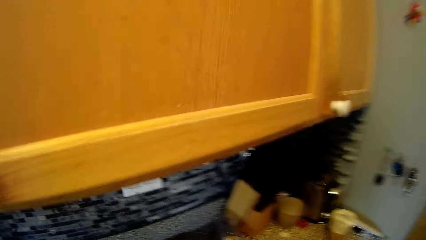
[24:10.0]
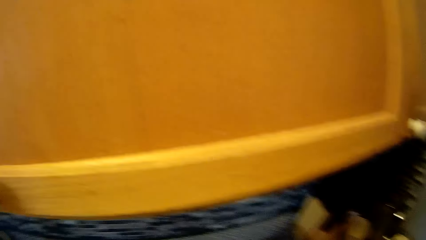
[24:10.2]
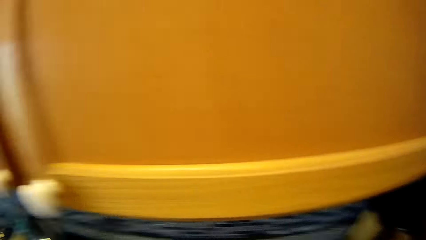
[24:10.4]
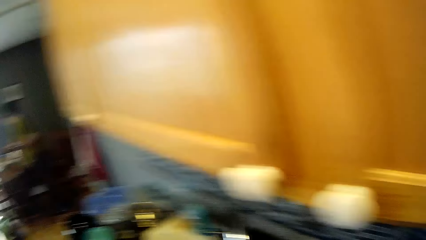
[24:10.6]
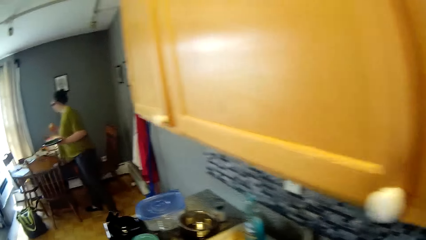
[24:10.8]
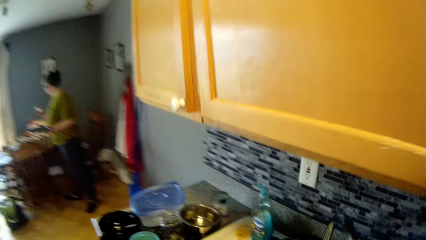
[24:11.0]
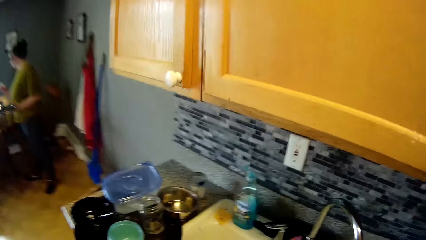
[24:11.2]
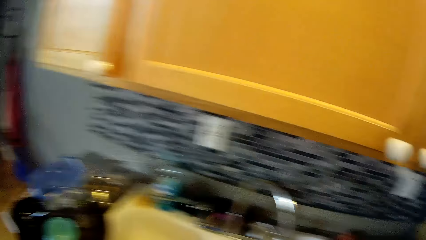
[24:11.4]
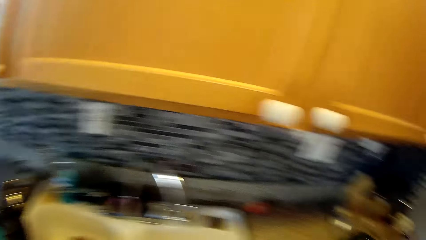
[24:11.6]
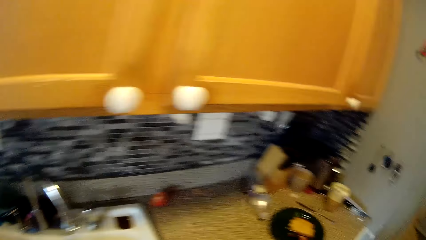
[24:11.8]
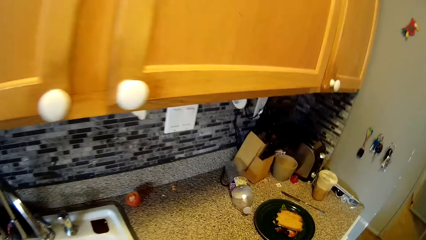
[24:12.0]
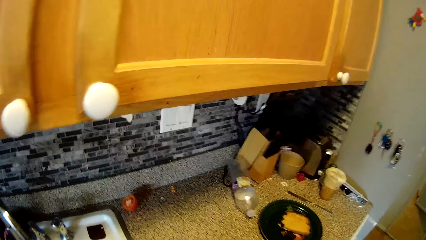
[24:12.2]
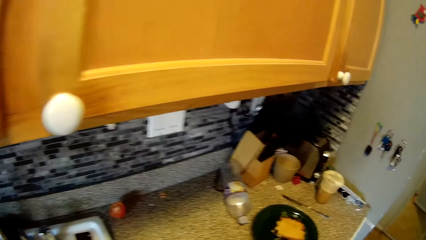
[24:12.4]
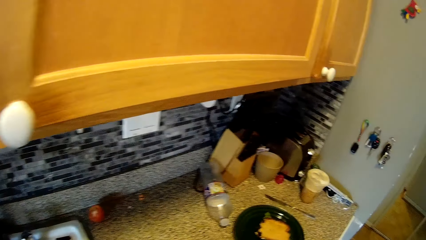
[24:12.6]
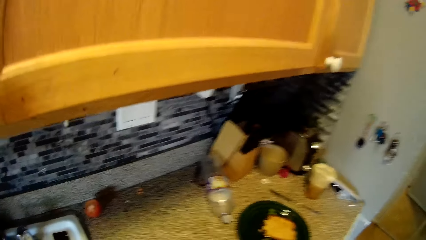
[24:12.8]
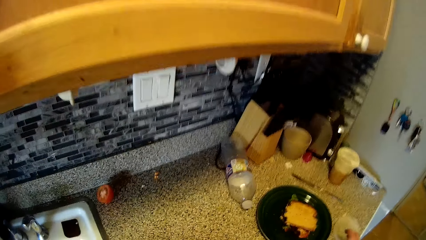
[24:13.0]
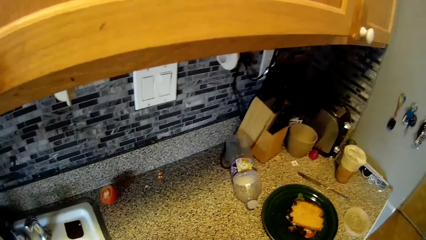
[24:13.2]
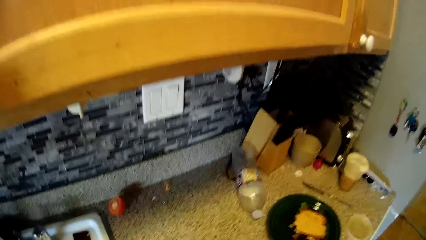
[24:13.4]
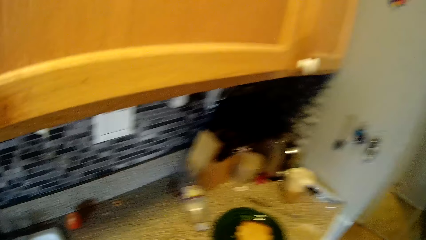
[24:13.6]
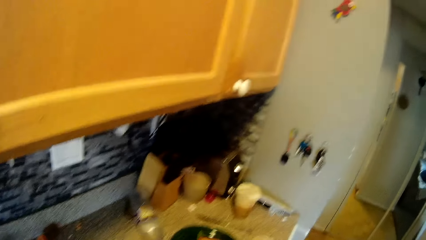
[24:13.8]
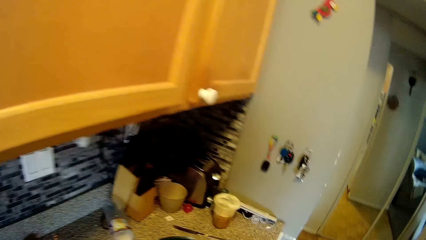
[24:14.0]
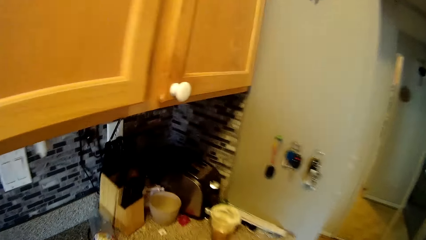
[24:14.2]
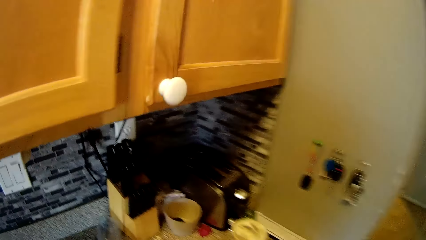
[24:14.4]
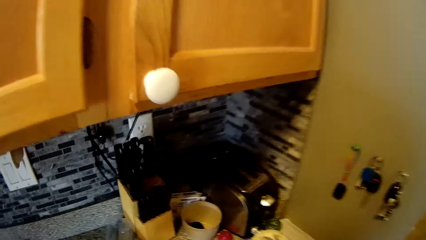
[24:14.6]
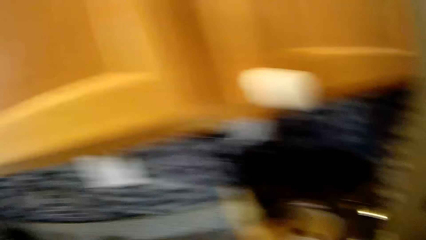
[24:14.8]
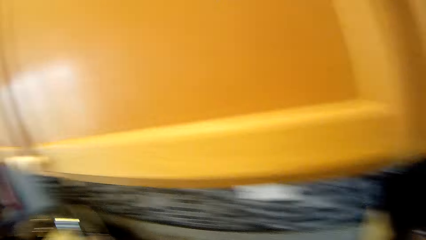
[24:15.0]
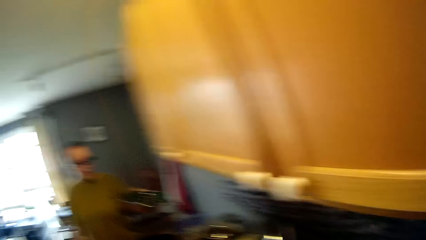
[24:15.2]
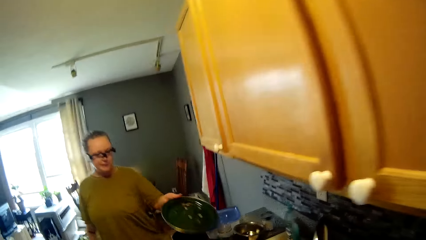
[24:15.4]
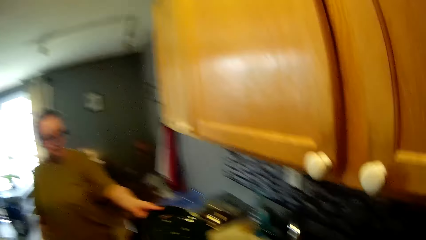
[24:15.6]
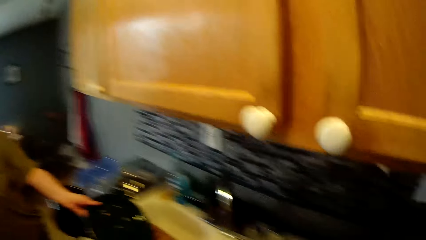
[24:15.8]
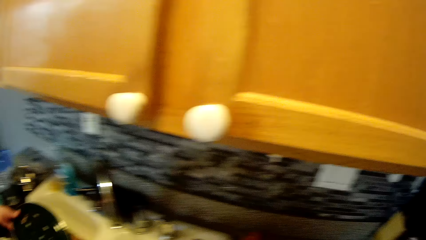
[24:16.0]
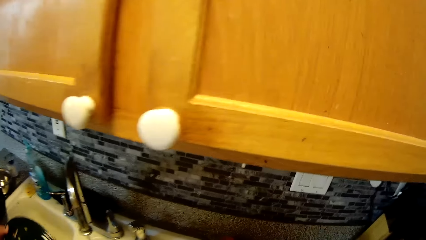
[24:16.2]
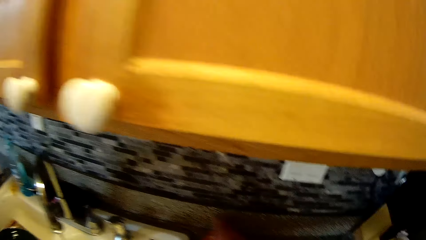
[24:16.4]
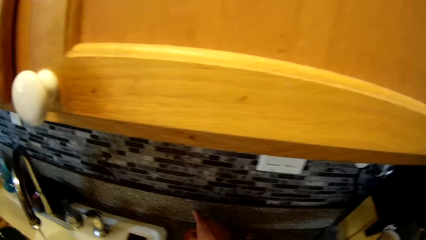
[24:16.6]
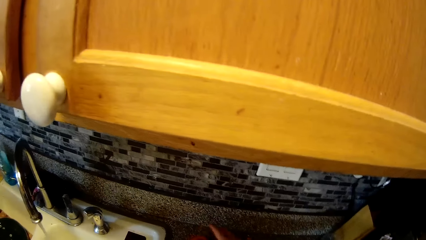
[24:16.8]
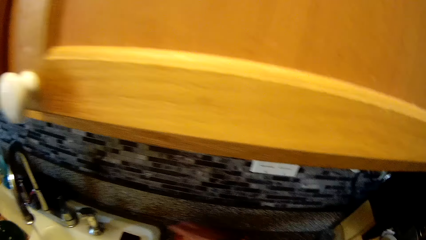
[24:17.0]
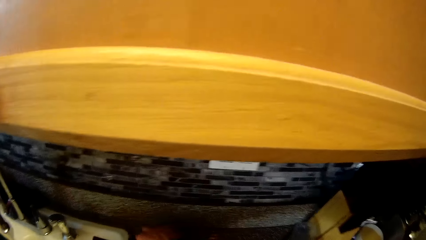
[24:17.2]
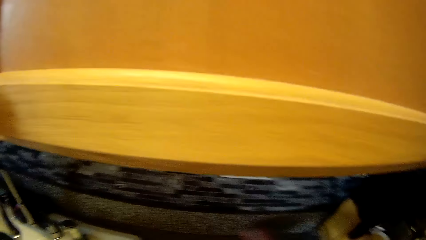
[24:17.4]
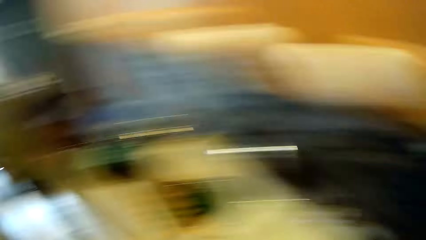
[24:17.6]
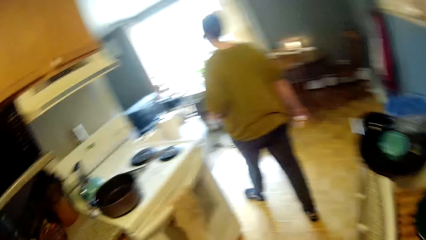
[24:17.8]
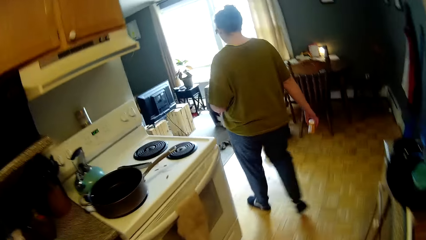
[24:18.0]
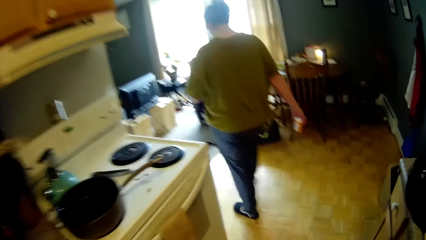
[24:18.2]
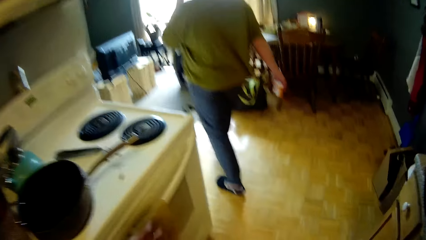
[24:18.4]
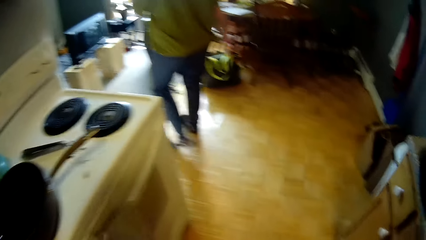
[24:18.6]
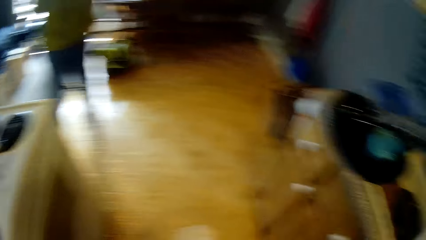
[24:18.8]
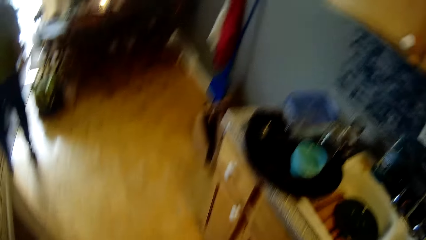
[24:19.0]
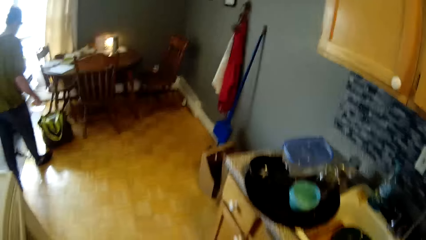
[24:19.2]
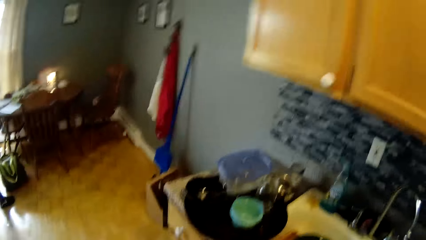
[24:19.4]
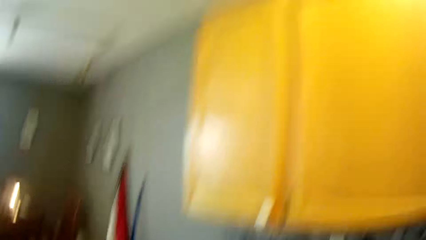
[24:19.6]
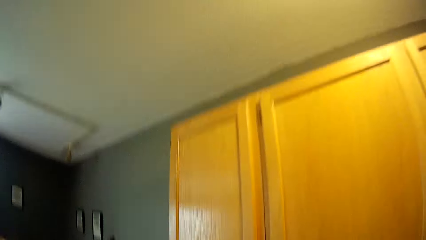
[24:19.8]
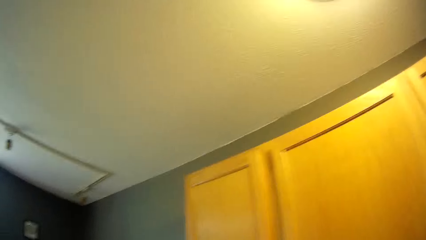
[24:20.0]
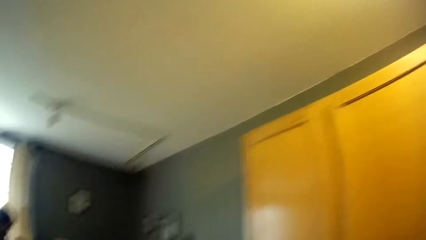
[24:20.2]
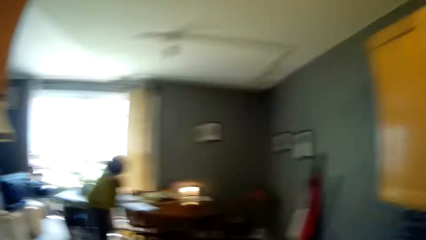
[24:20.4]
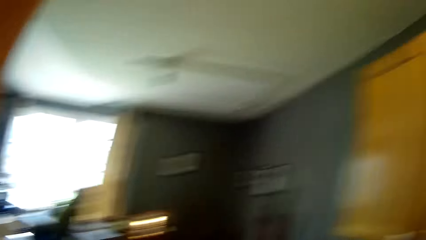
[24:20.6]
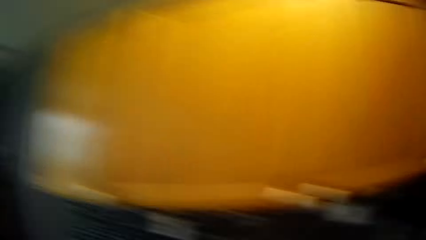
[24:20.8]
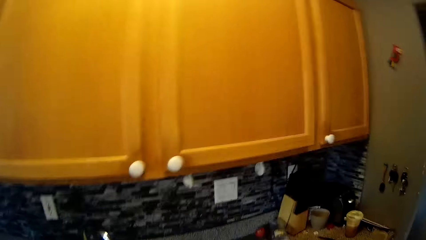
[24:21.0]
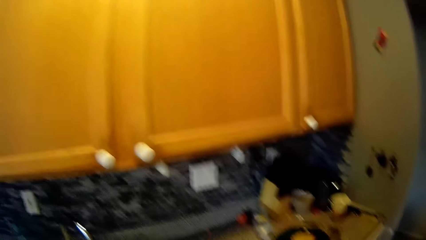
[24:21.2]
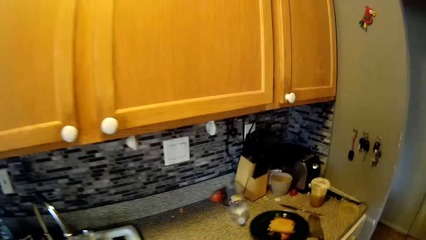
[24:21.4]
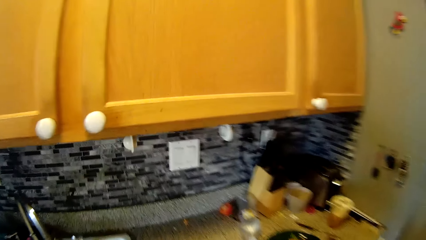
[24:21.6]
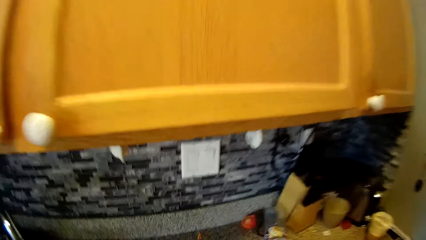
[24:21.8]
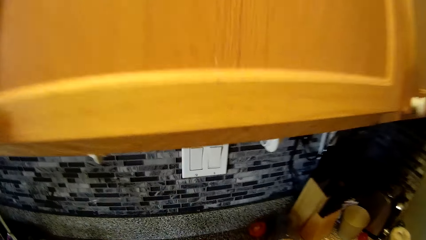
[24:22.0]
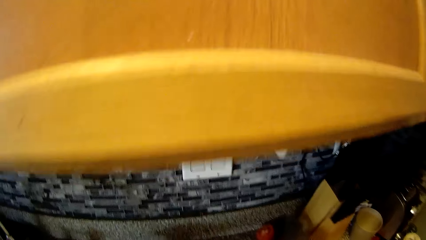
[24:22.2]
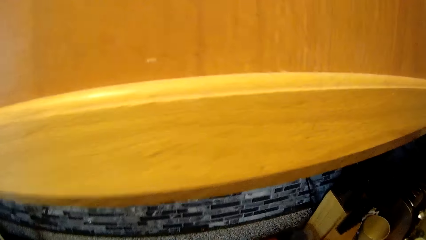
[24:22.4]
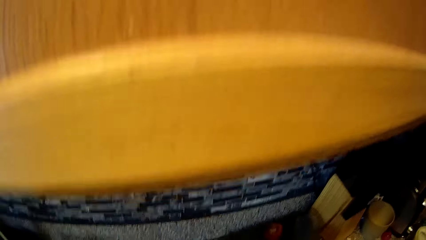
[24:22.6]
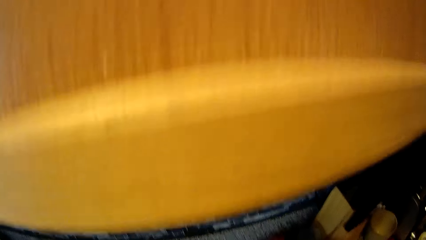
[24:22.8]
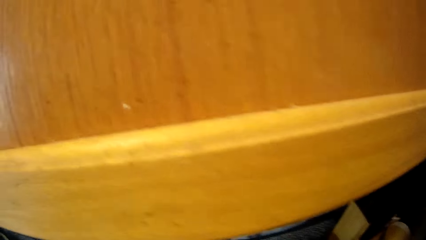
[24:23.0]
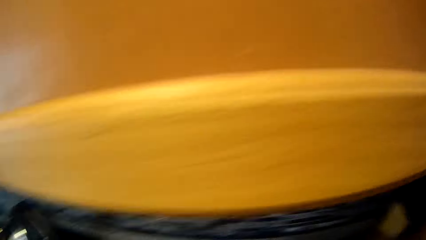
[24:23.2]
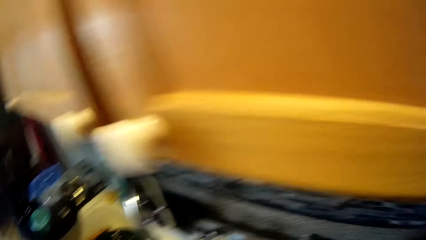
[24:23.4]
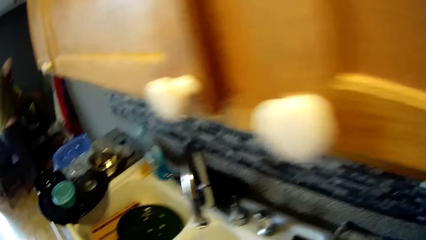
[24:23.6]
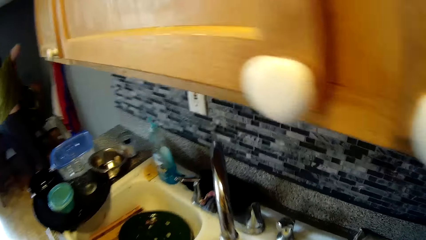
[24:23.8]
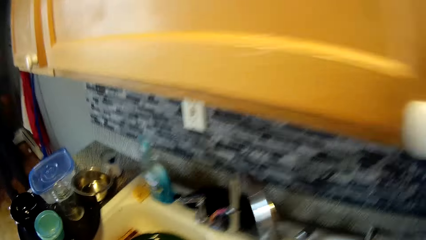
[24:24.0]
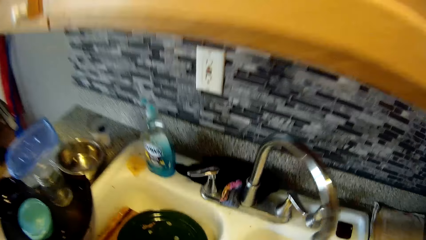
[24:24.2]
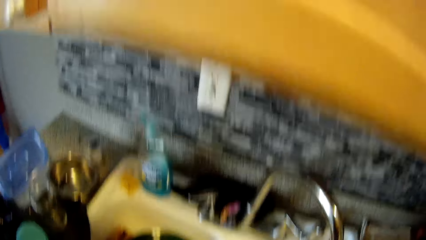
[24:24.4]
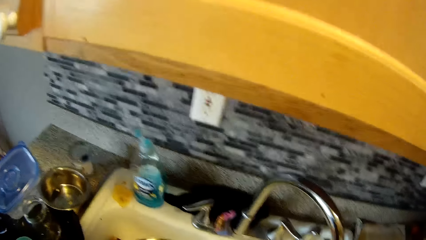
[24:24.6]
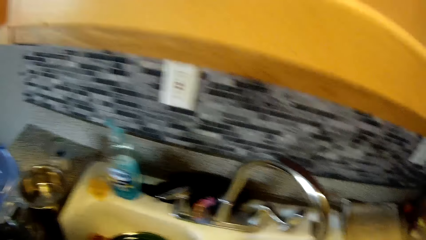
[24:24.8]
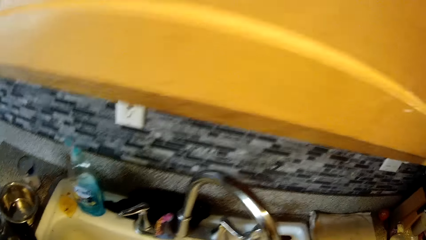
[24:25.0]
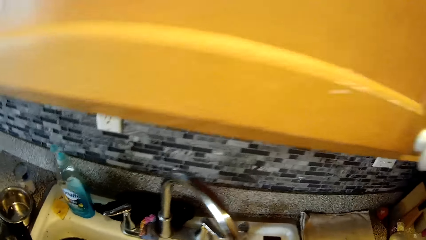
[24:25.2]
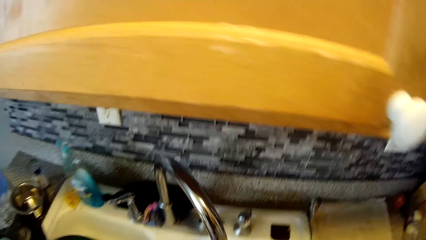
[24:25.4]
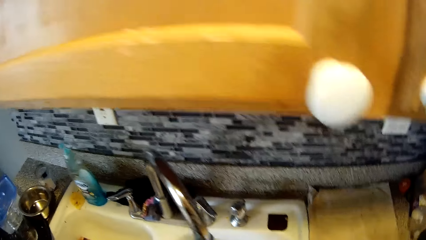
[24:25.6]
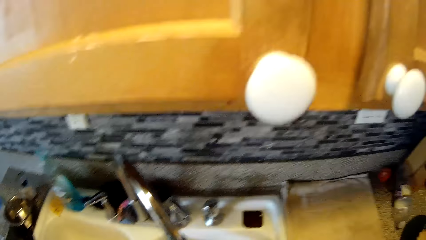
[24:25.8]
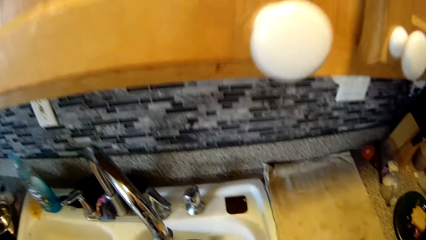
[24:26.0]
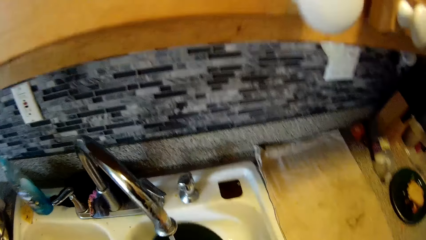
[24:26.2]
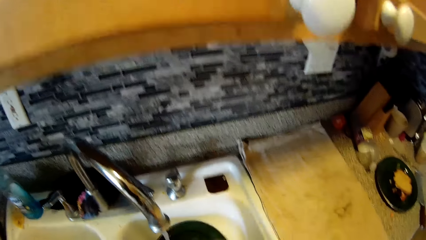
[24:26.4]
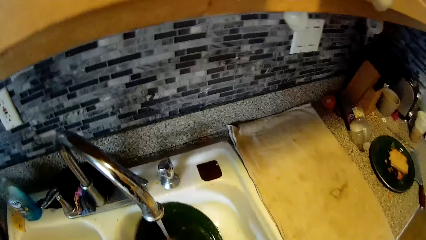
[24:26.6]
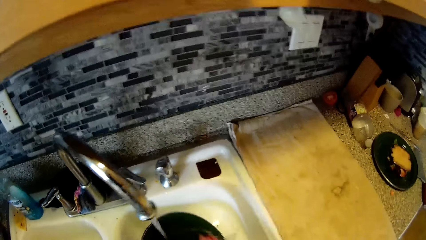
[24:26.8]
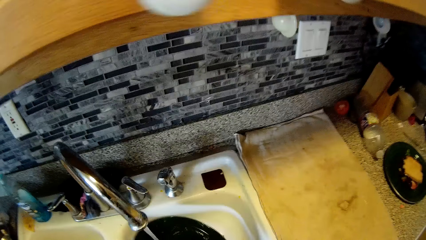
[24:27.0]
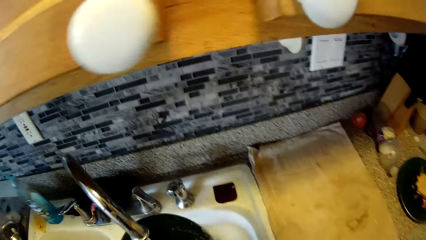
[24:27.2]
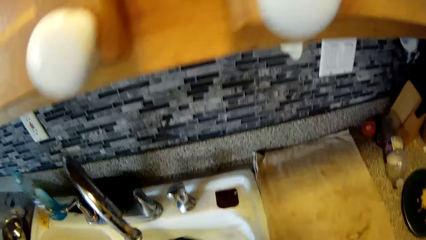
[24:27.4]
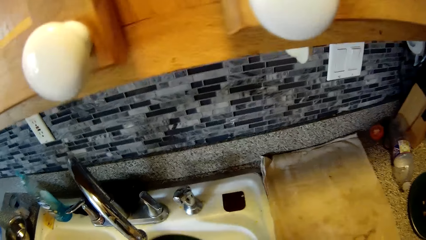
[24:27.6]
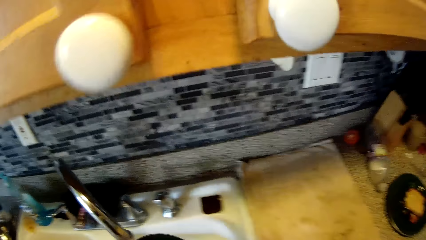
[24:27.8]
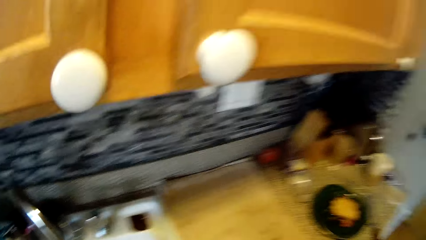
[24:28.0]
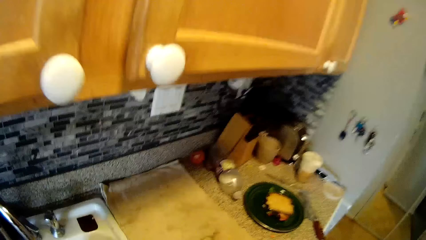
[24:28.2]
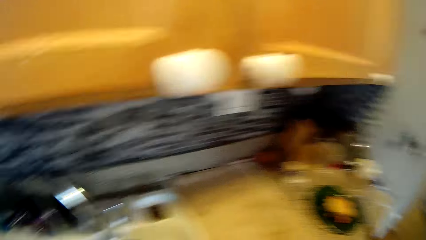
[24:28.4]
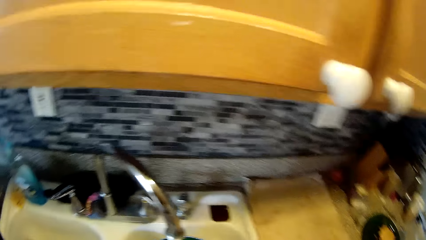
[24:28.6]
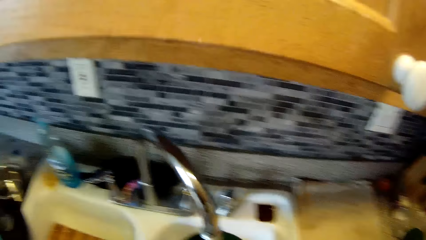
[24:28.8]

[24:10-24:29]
The camera wearer turns to the side. A woman holds a tray. The woman puts a plate in the sink with her left hand. The camera wearer picks up a sponge on the cabinet with his right hand. He turns around. The woman walks around. The camera wearer turns around and sings. He washes a plate with the sponge in his right hand.
